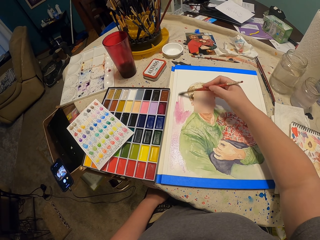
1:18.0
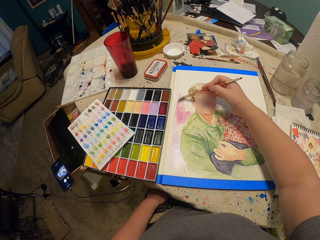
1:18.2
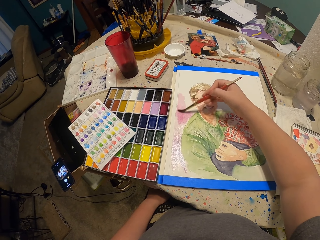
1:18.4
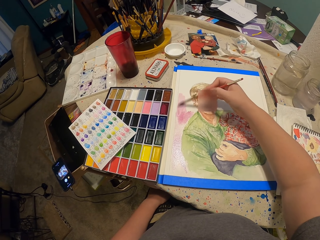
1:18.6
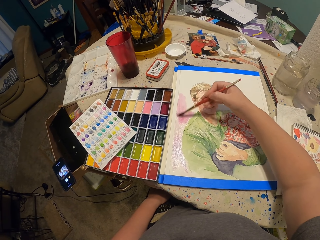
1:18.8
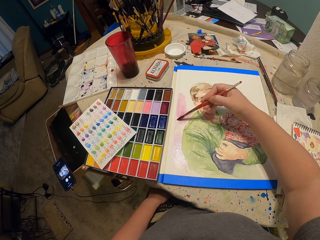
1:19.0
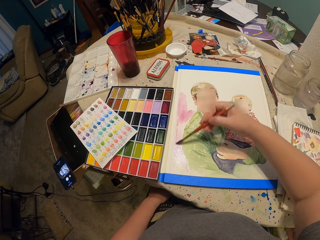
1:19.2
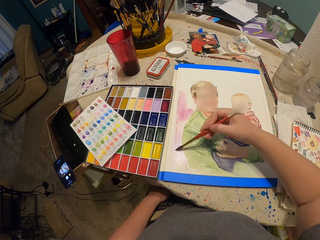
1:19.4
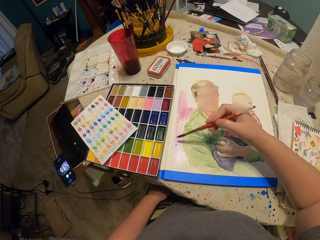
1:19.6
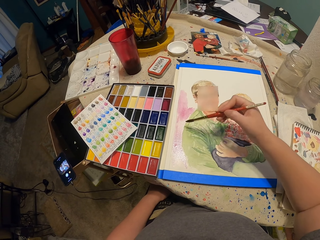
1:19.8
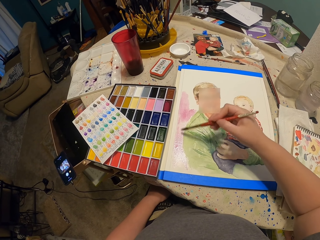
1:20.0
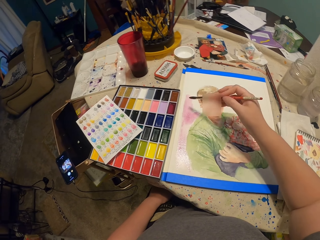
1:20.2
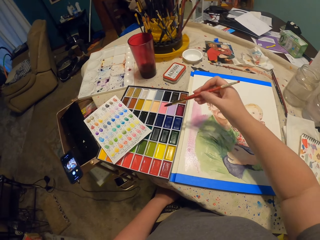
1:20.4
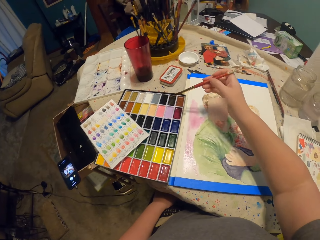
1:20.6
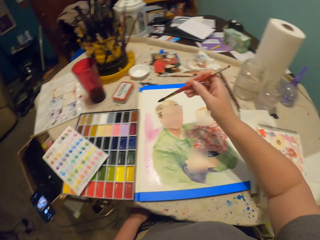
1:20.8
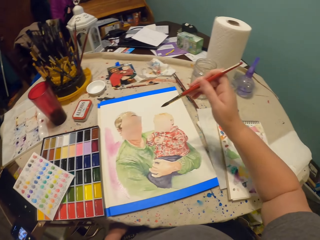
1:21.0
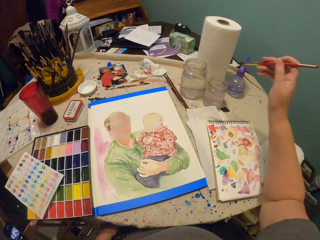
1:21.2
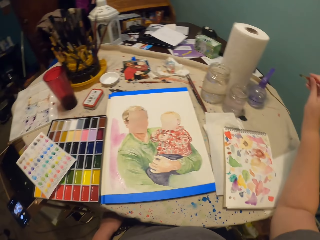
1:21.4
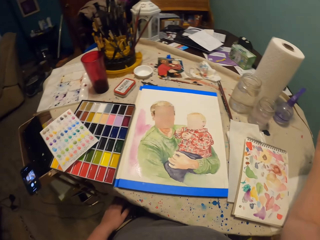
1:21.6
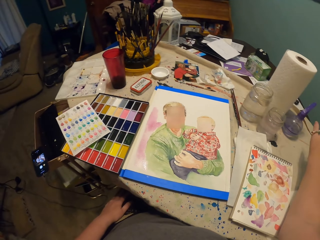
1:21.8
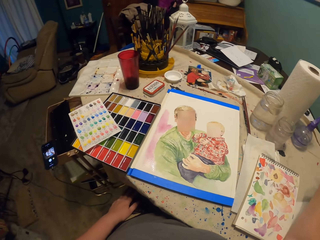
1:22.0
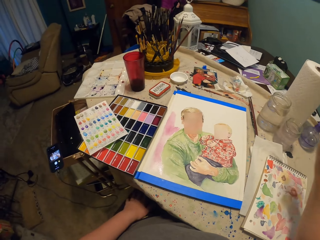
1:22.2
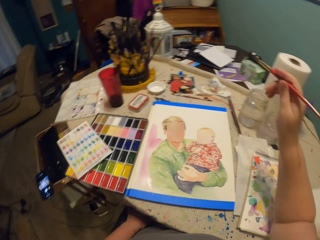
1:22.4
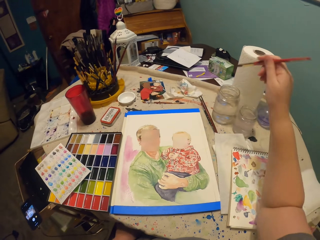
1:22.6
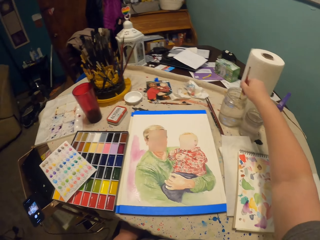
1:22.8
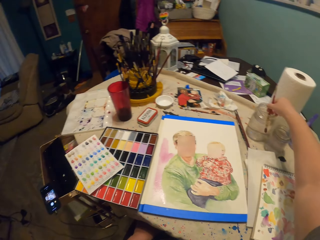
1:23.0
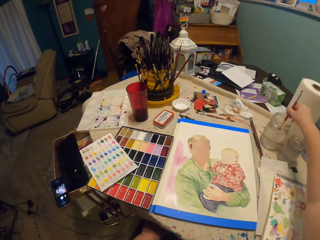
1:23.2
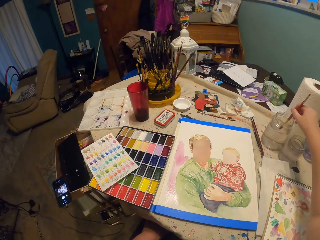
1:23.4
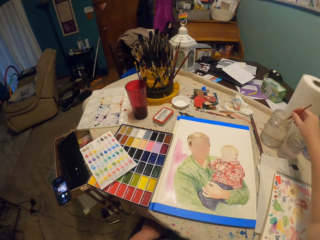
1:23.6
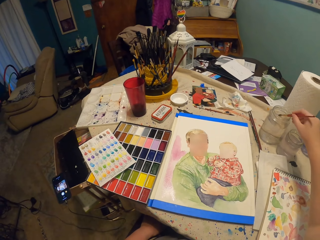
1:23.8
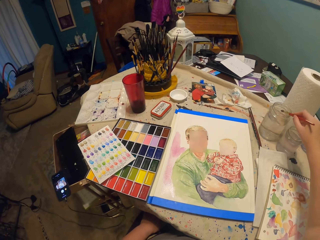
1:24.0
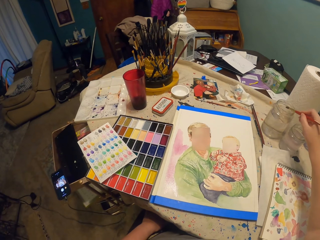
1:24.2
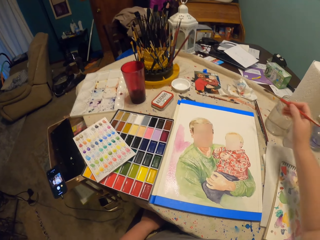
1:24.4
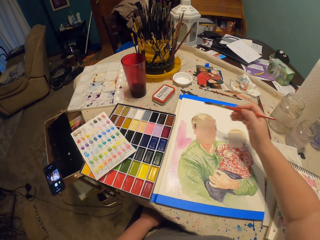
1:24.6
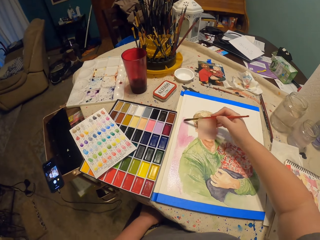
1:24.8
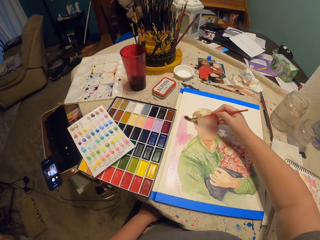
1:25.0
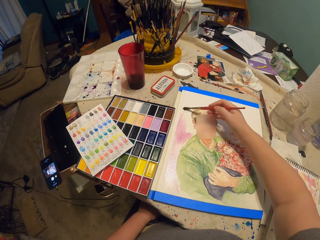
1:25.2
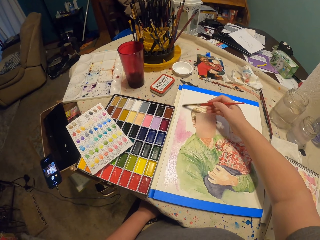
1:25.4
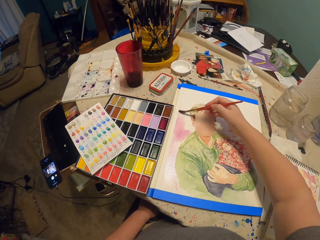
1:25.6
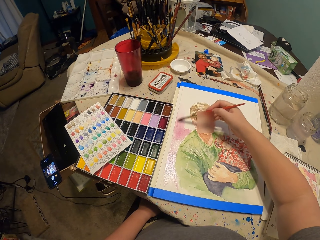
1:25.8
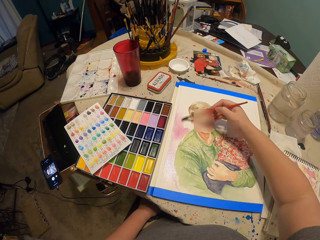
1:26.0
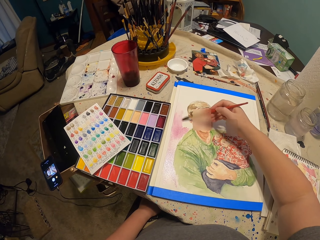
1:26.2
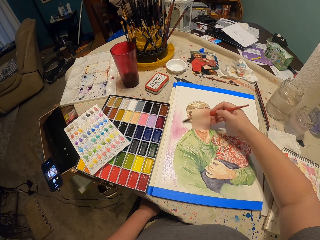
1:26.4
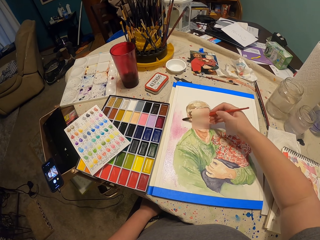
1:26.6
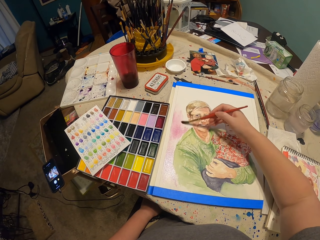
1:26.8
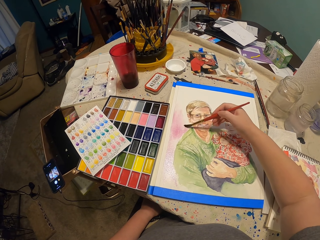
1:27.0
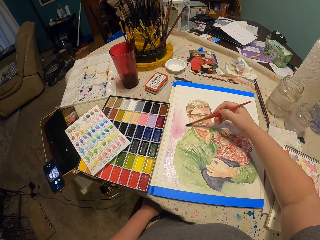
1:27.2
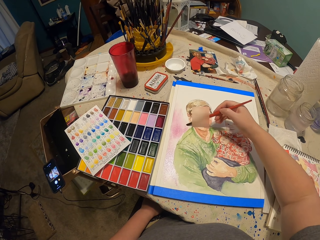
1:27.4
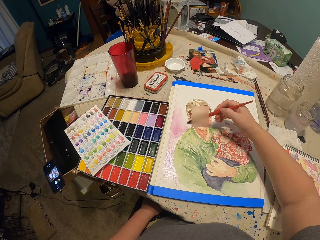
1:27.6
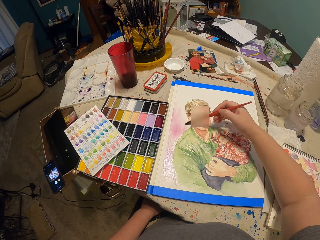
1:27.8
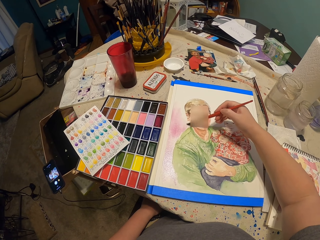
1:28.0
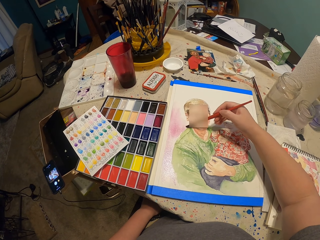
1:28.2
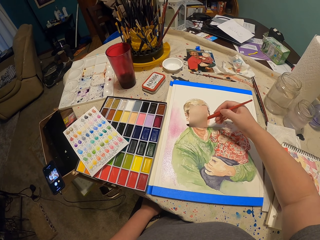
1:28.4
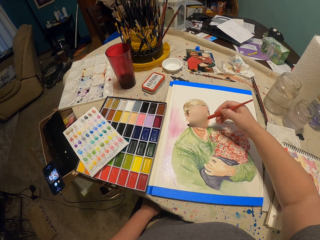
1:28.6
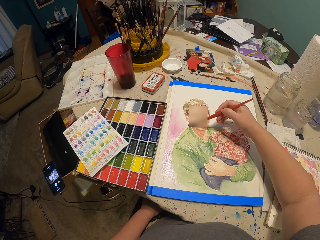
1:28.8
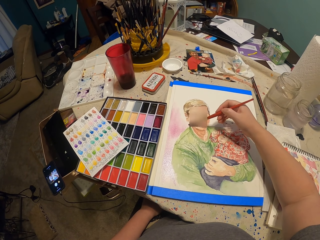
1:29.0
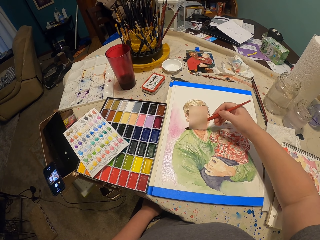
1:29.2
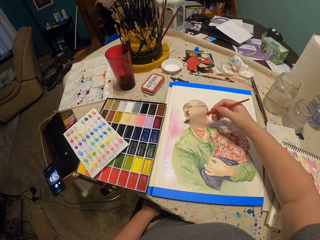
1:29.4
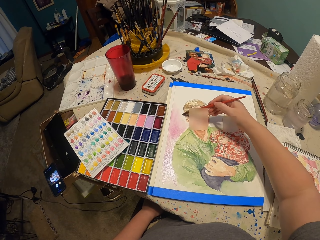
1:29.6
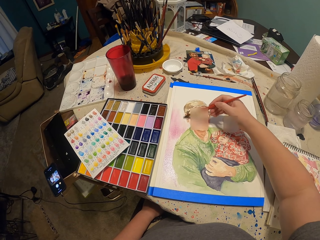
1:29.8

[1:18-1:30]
The camera wearer moves the right hand. They dip the paint brush in the water container. They paint on the paper on the table with the brush.

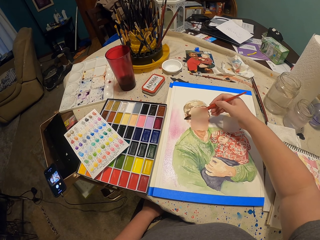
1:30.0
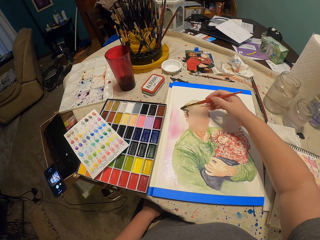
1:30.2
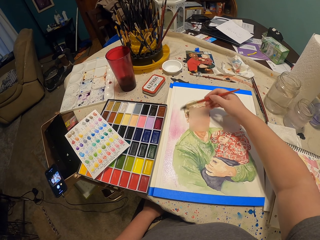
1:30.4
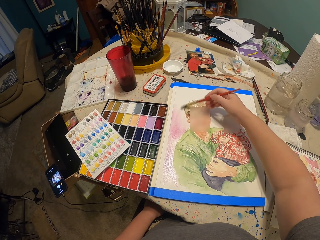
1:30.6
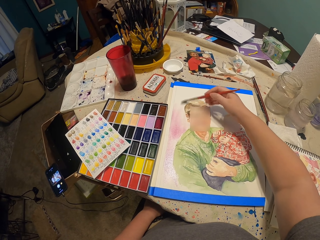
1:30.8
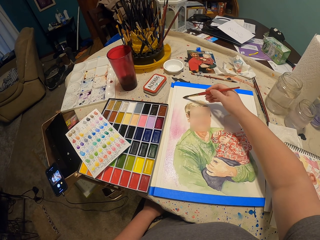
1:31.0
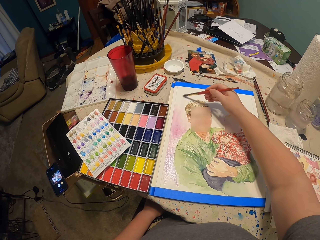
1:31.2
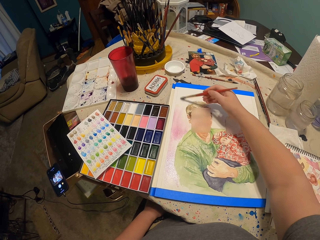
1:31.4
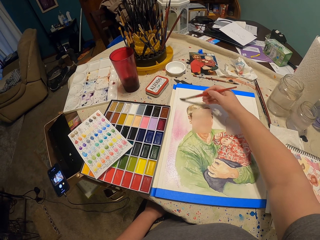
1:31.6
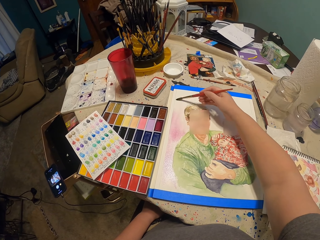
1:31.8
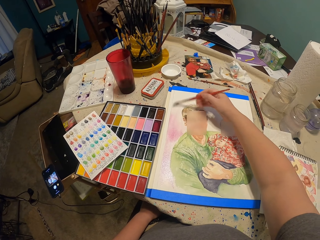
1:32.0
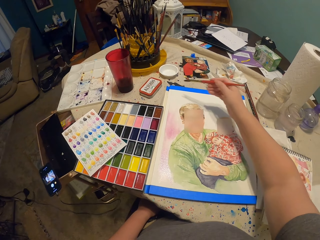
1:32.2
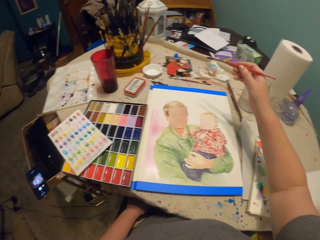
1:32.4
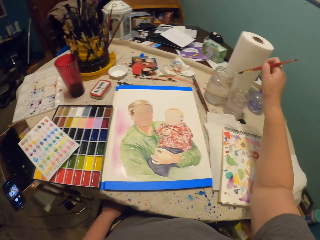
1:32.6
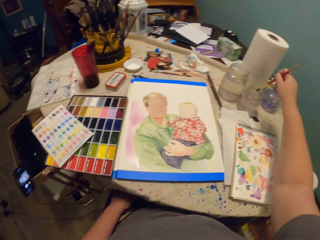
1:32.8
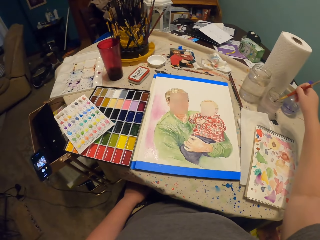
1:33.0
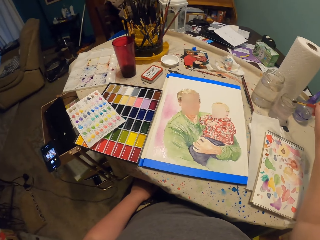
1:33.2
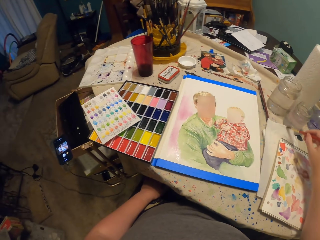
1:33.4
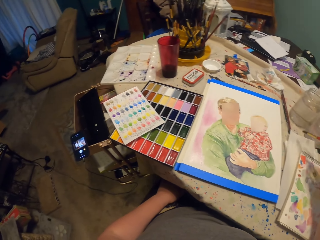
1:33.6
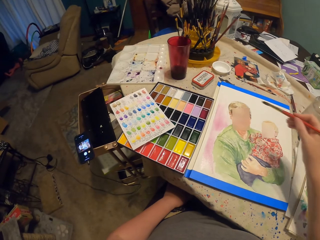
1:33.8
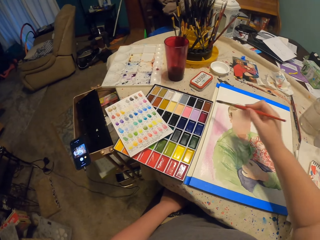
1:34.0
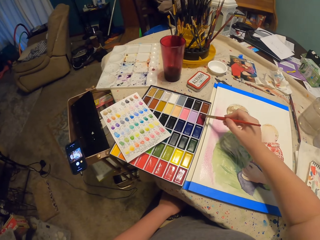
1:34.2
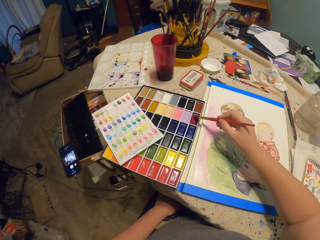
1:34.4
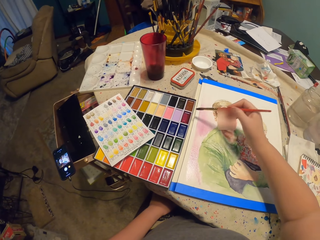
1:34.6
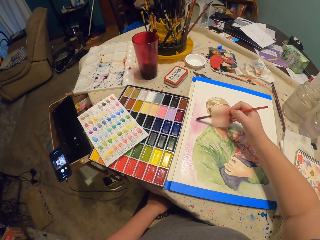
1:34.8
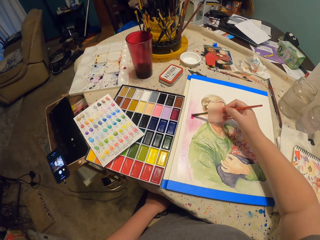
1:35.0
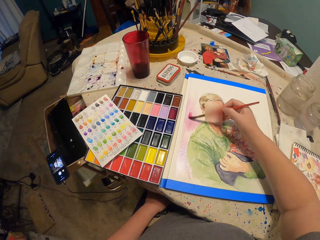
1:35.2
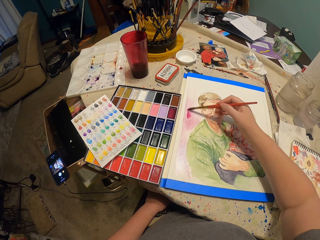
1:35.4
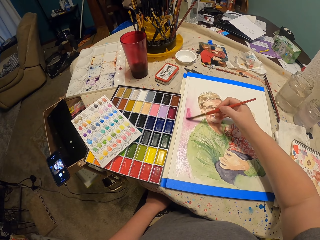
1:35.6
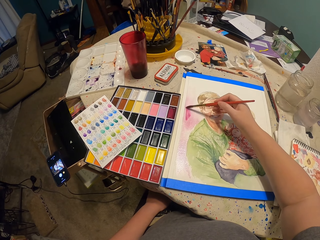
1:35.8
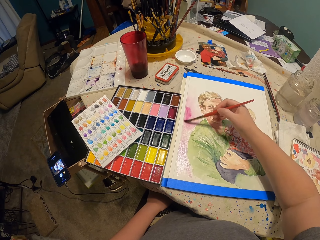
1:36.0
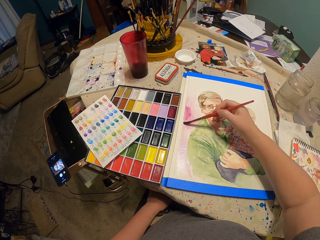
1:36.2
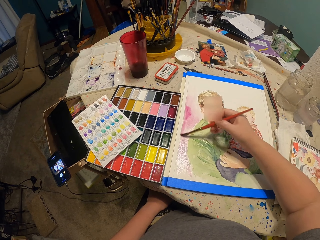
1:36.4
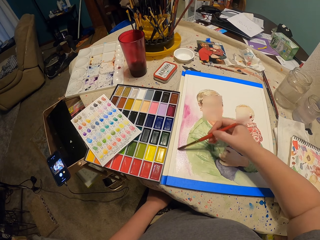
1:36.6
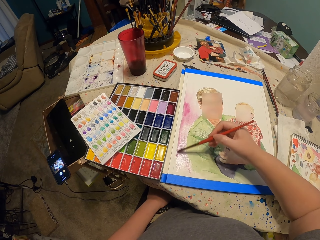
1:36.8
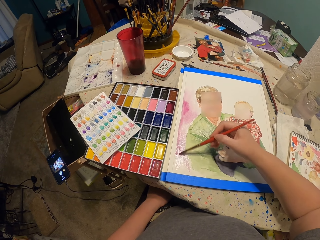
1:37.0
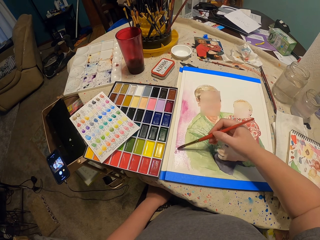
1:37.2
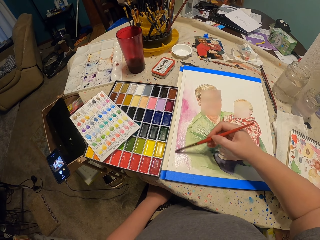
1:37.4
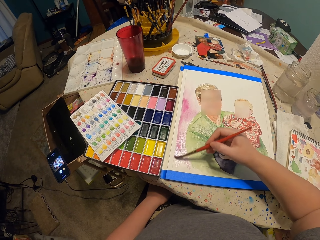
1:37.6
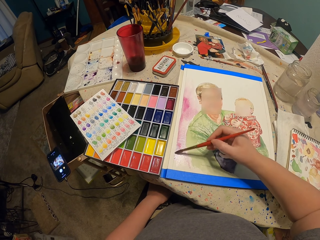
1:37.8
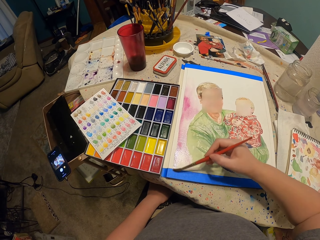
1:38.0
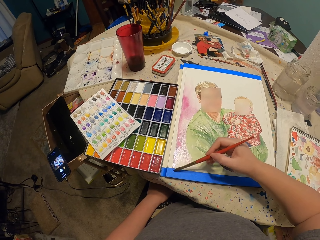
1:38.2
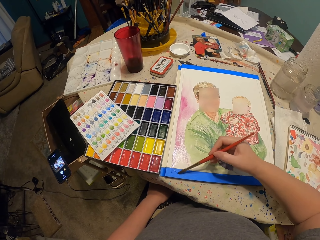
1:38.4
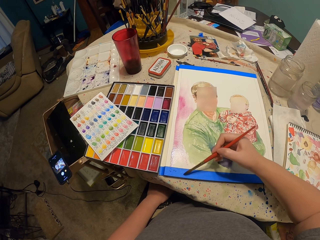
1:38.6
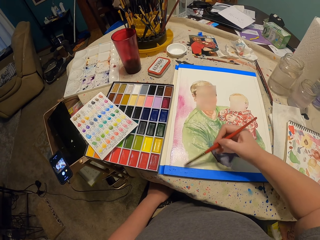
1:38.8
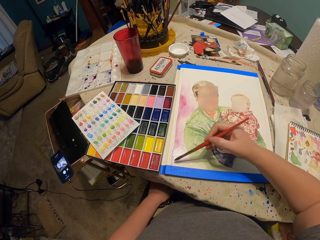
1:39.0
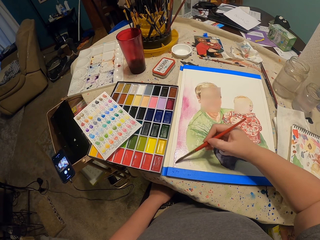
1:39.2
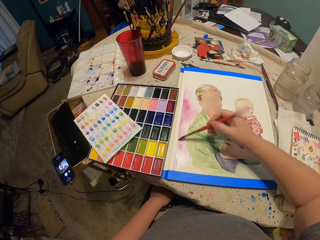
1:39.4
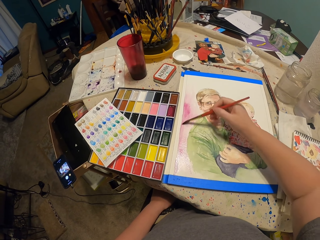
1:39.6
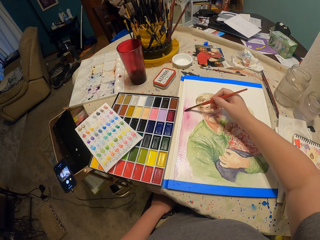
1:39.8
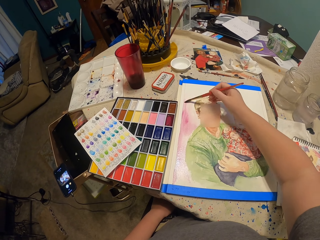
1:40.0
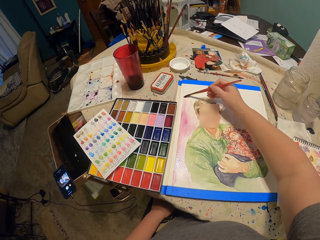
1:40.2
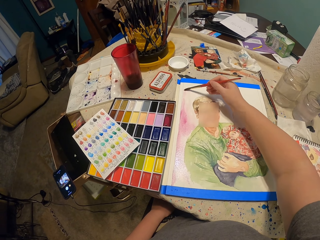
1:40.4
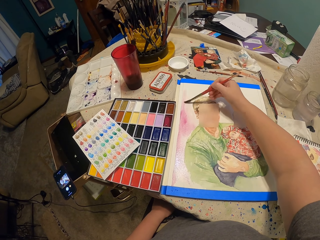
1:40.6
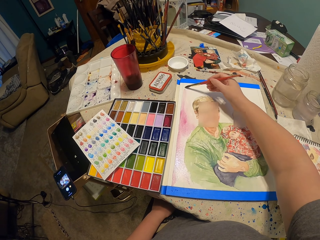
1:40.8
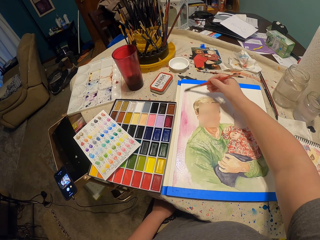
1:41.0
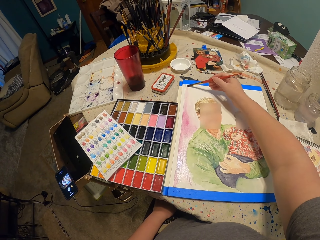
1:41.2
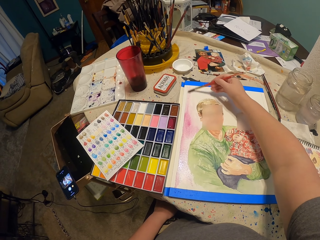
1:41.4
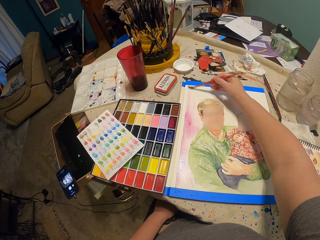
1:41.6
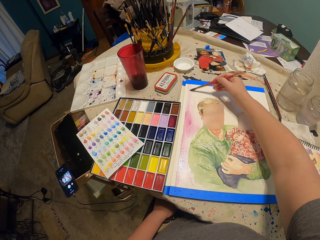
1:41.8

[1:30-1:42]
The camera wearer dips the paint brush in the water container. They tap the brush on a paper. They take paint in the palette with the paint brush. They paint on the paper on the table with the brush.
